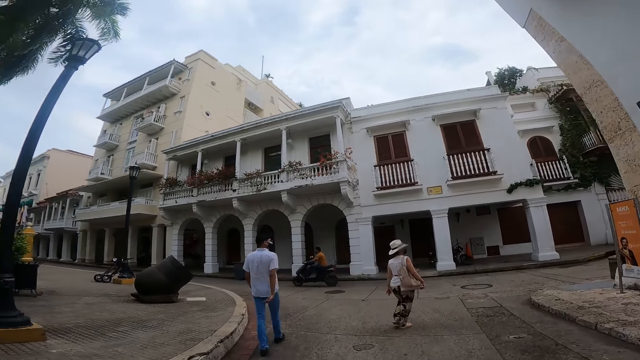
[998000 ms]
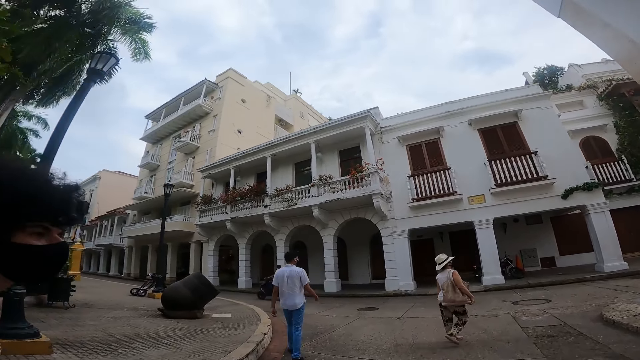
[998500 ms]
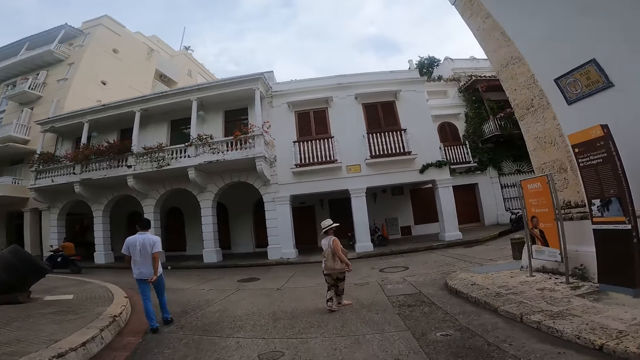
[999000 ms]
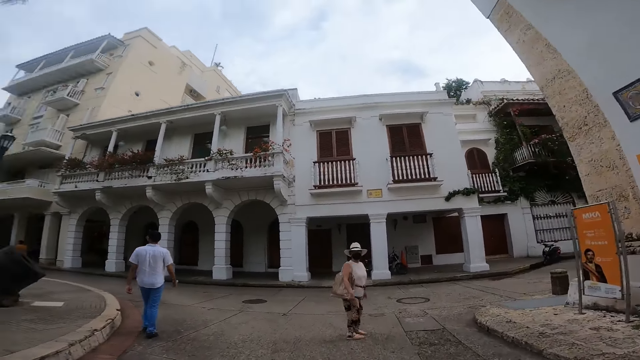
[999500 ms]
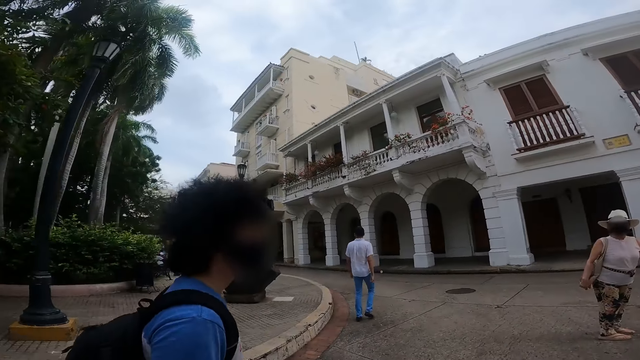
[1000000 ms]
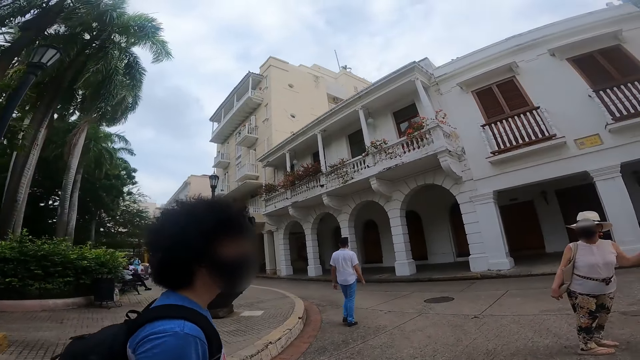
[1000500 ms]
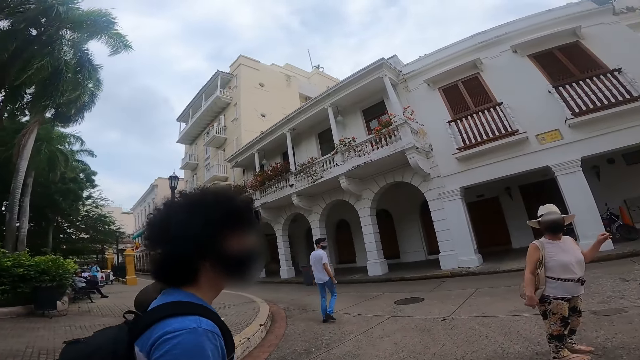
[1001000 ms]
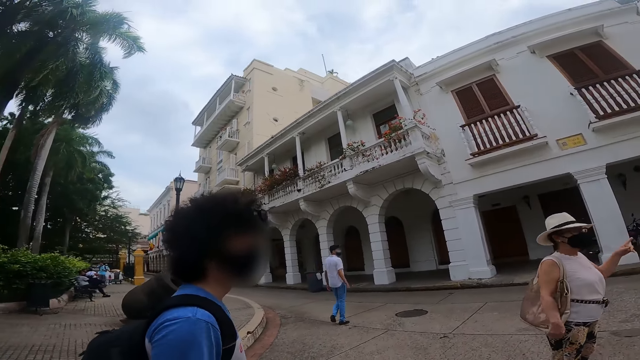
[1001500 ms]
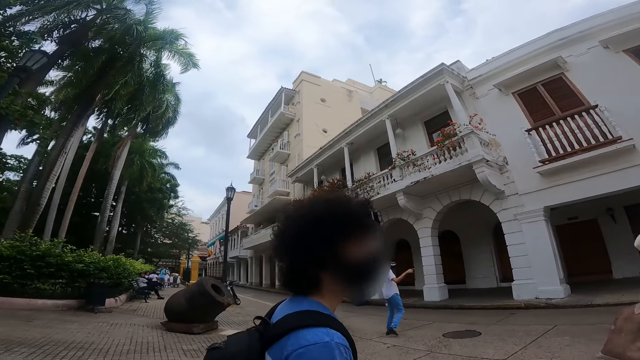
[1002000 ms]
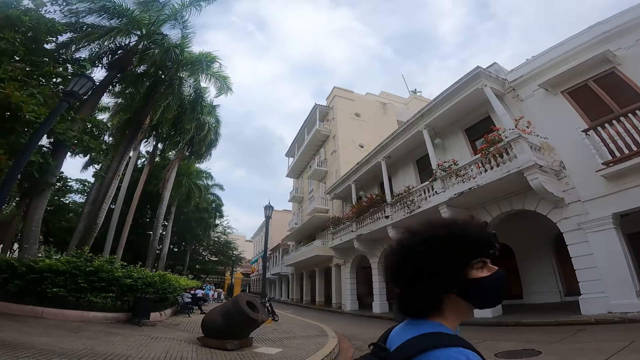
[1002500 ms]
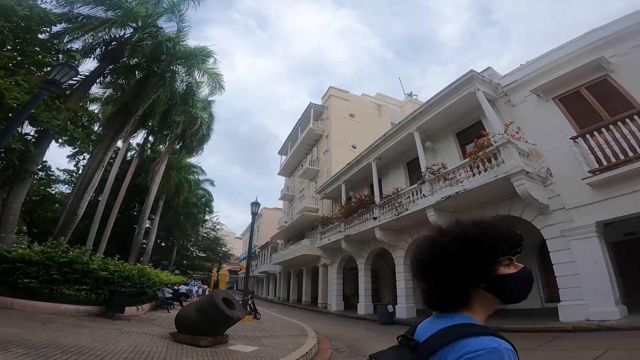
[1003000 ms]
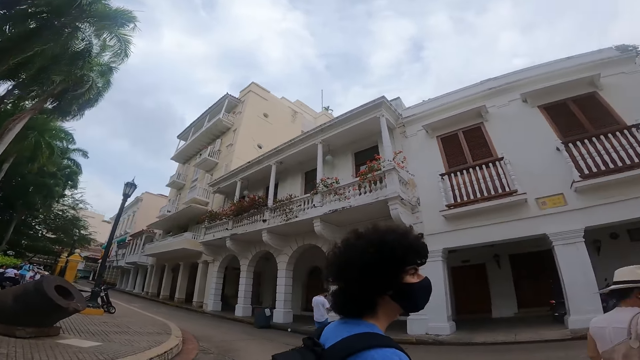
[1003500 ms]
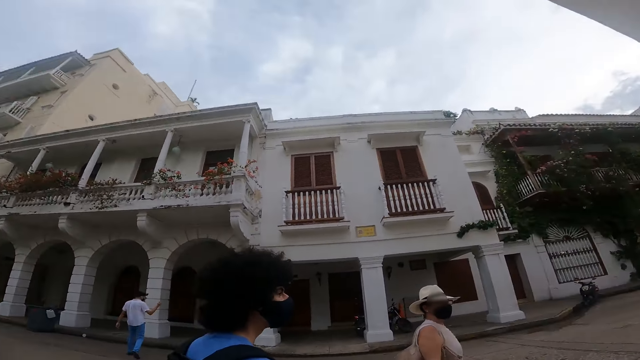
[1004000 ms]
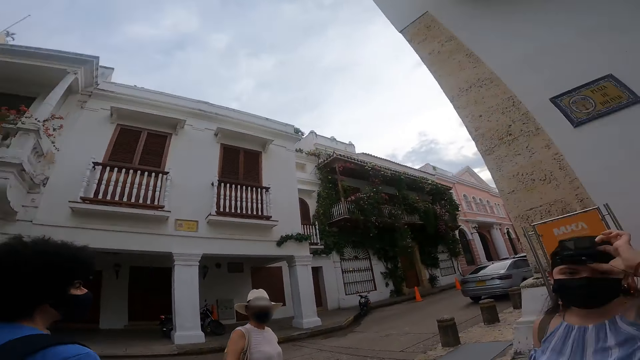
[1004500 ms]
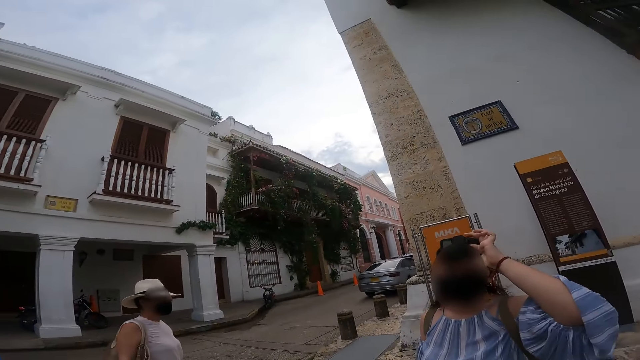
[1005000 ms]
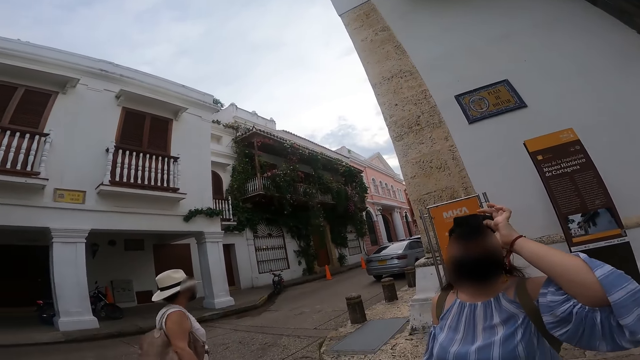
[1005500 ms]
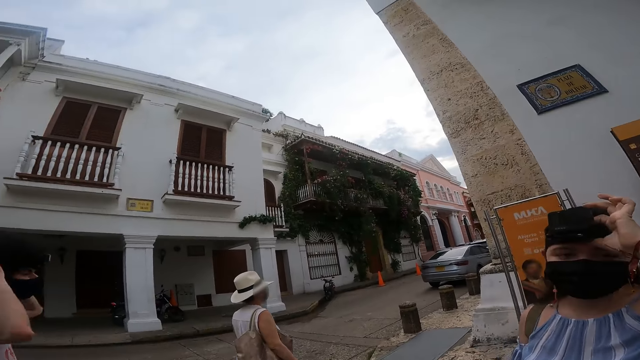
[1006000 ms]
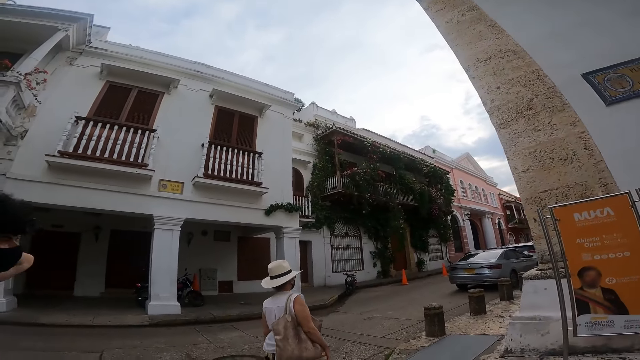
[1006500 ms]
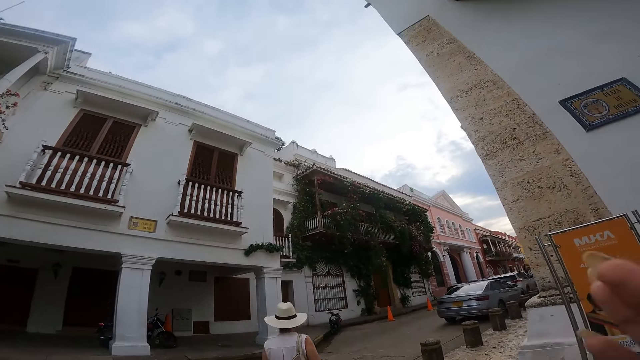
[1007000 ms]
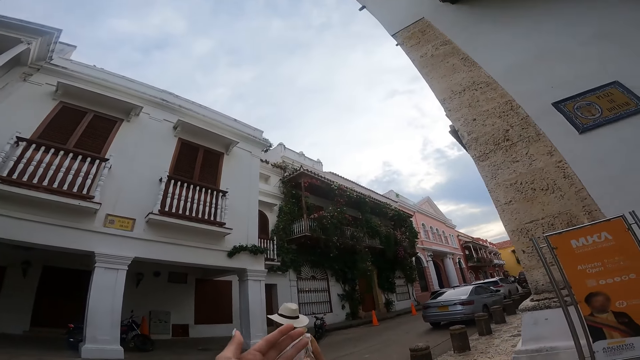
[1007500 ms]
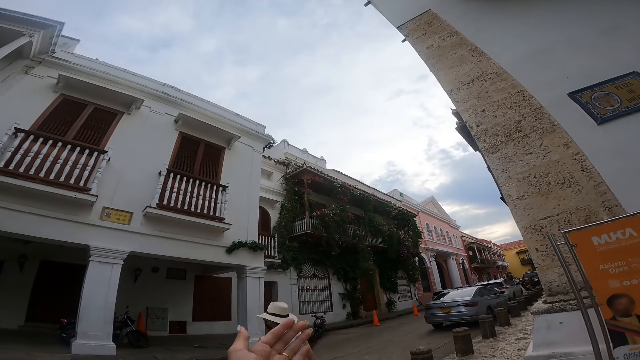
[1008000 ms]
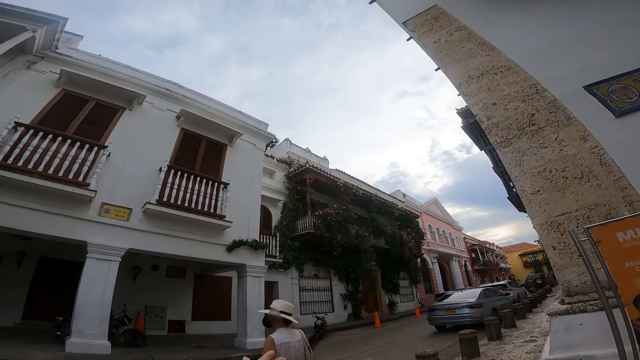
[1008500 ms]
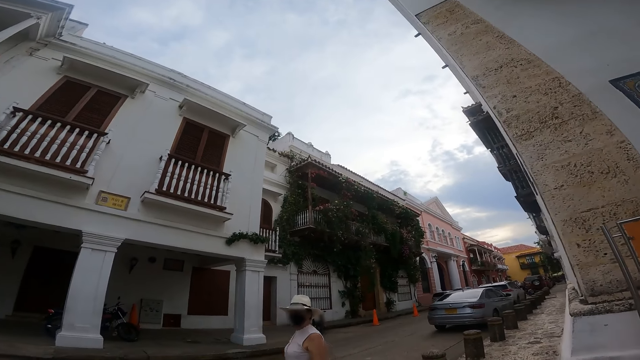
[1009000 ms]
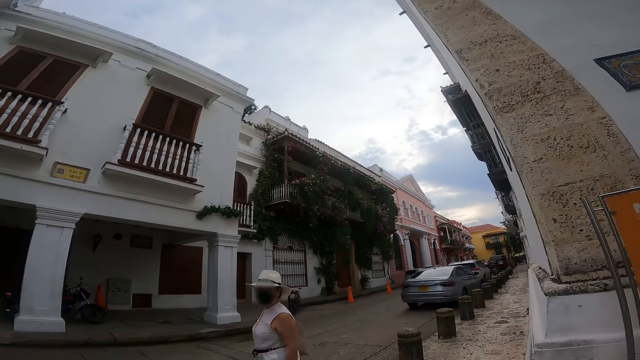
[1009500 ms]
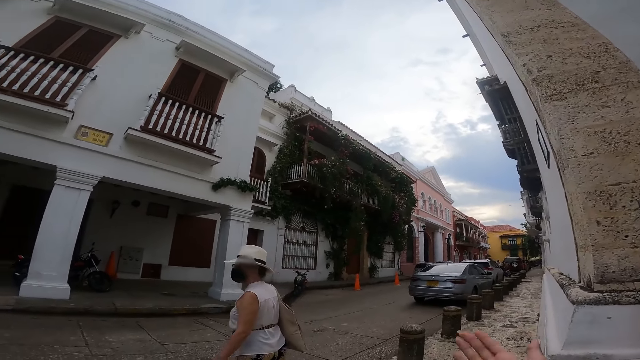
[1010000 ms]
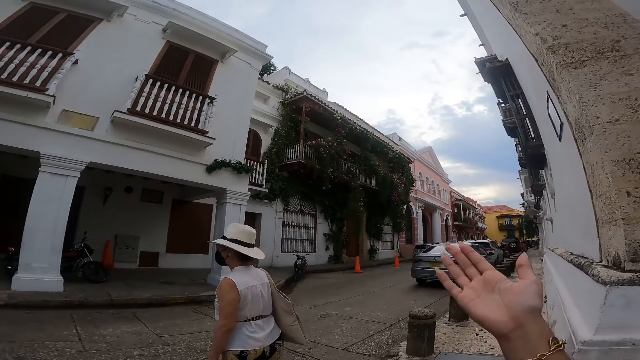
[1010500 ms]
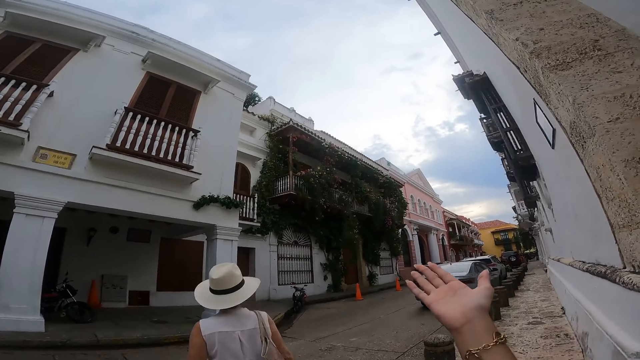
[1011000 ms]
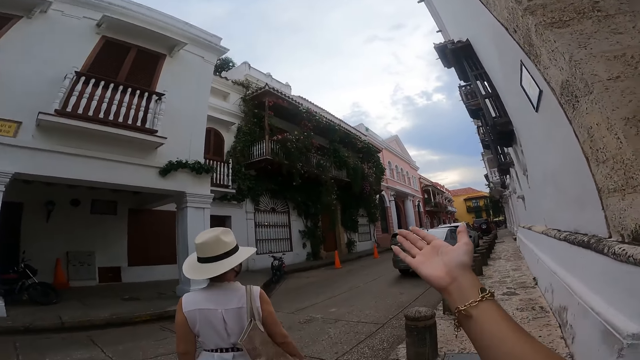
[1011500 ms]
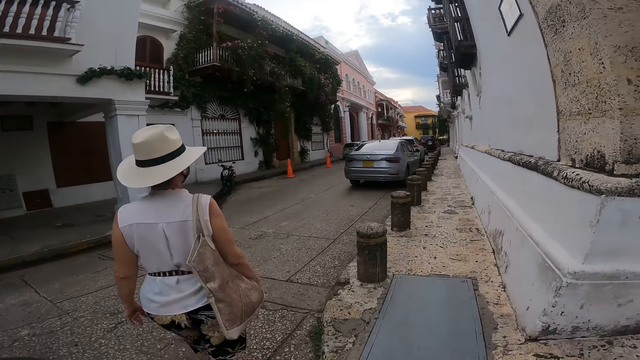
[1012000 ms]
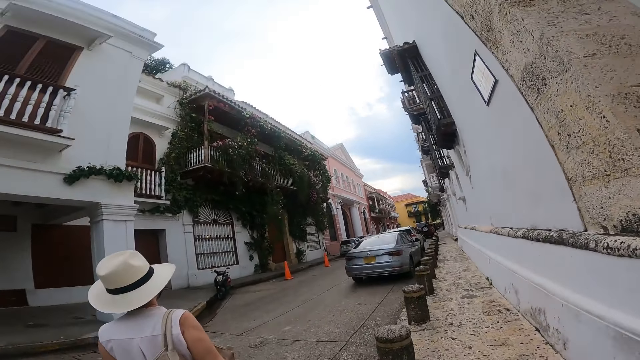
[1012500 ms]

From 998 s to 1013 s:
A man points his right hand towards a building. The camera wearer moves a hand. A woman adjusts her camera on her head with her left hand. Another man touches his bag with his hands. The camera wearer stretches her left hand forward. She interacts with another woman. She stretches her right hand forward. A person moves a hand.

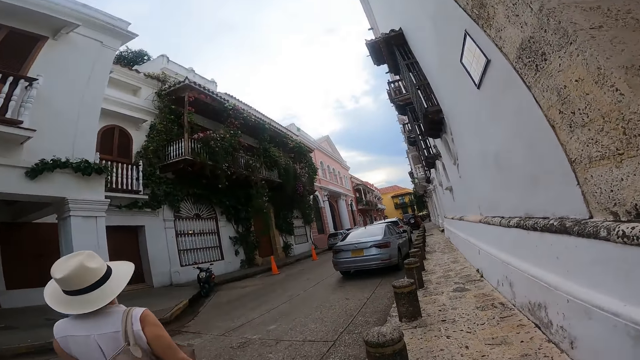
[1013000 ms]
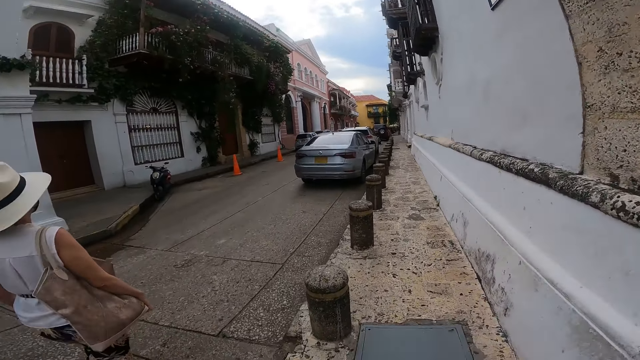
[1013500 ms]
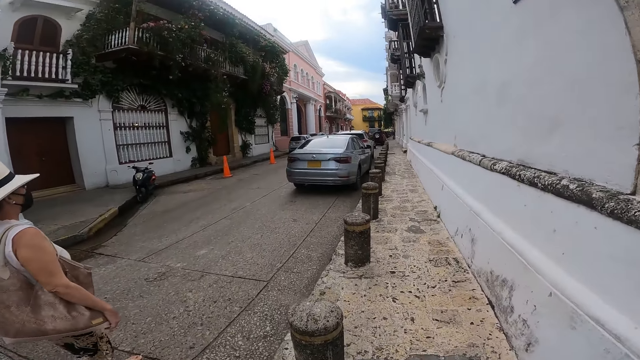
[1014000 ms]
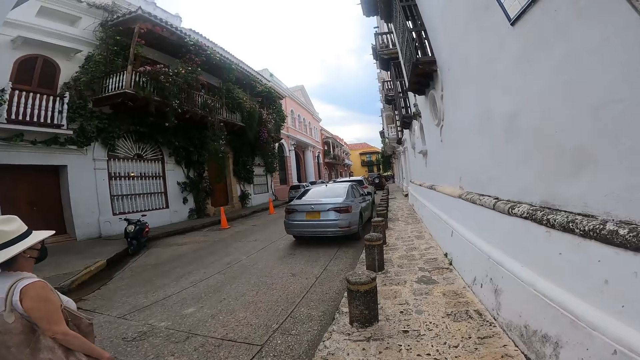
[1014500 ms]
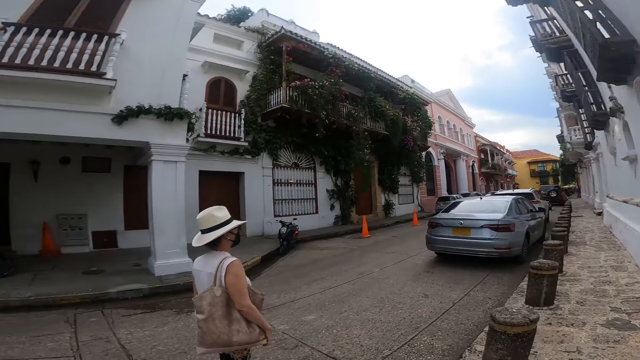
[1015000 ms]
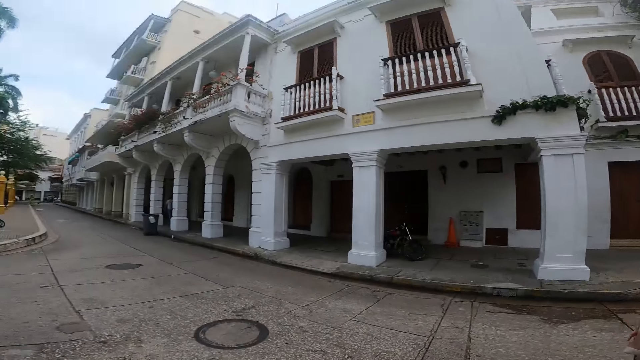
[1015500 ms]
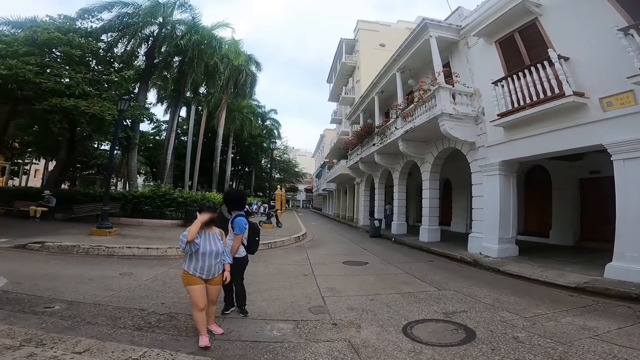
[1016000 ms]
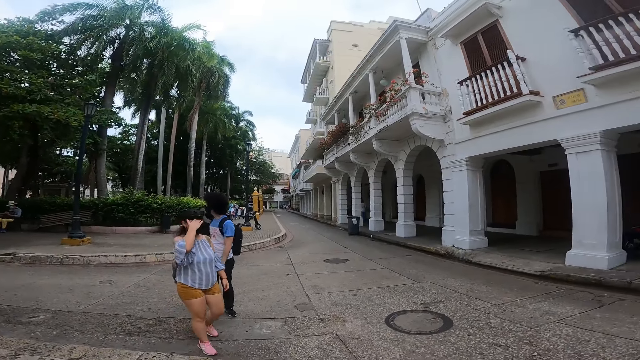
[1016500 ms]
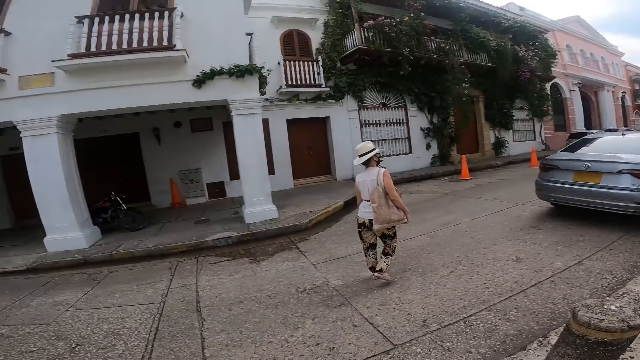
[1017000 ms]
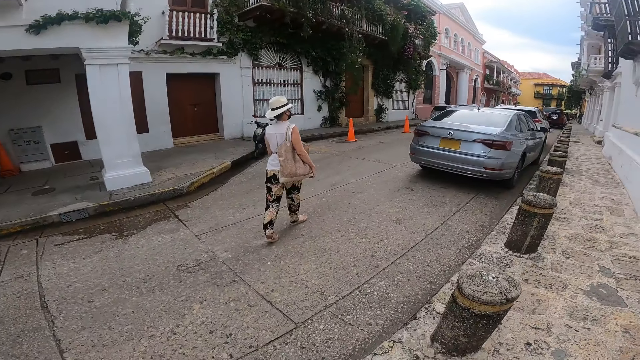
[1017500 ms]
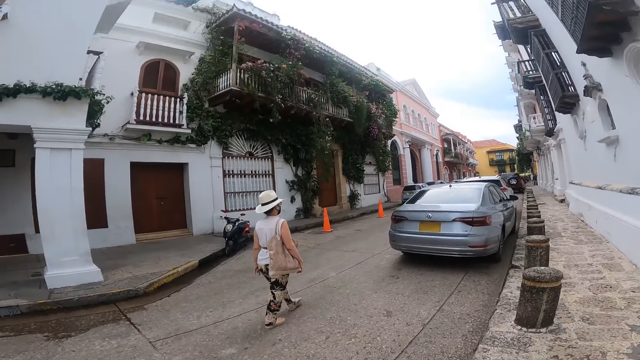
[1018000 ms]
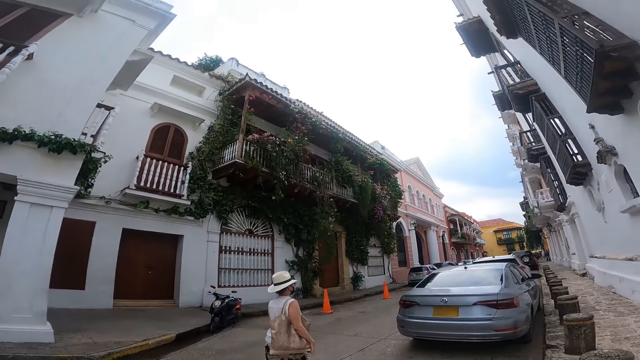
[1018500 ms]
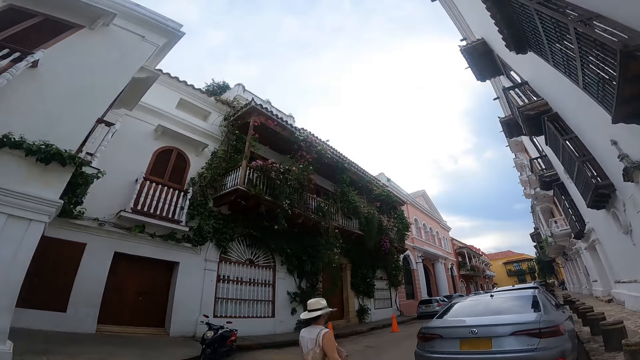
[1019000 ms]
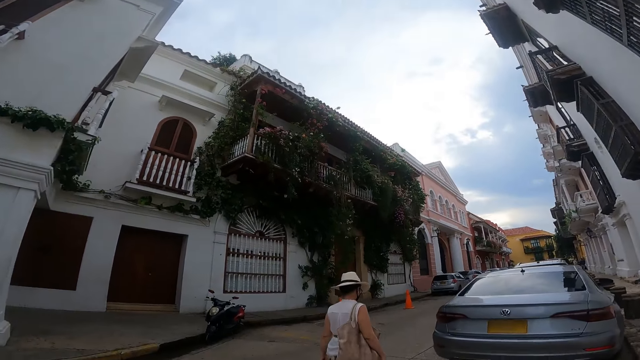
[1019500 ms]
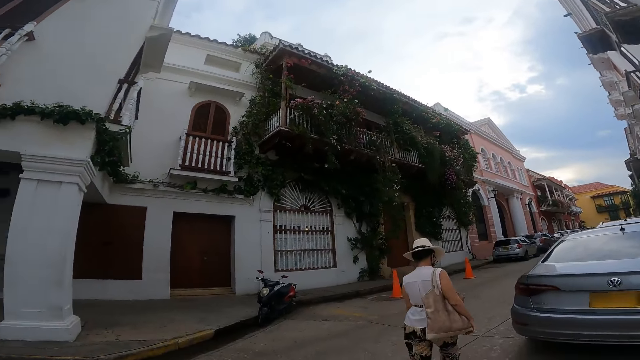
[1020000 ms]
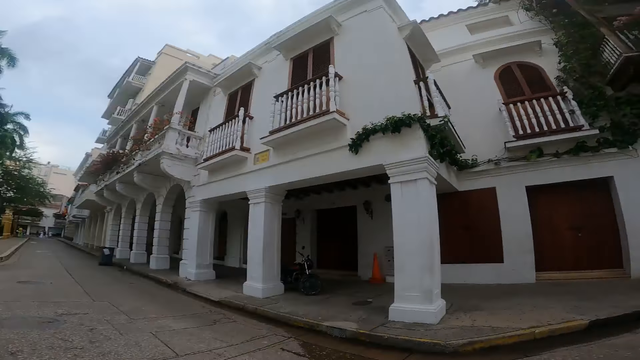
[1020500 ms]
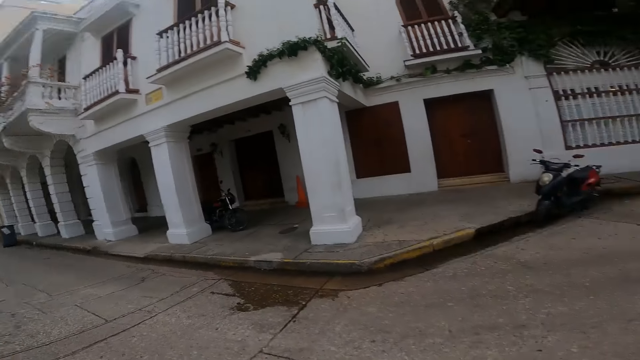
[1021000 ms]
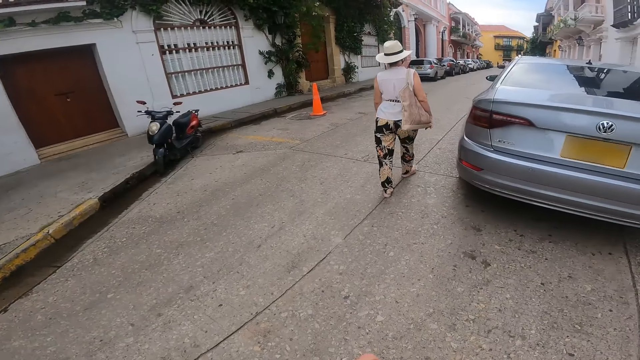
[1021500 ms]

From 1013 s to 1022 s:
A woman moves around. The woman adjusts her camera with her right hand.
